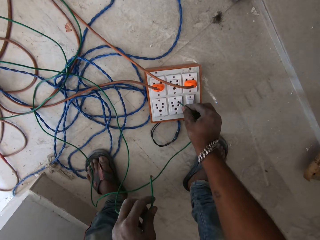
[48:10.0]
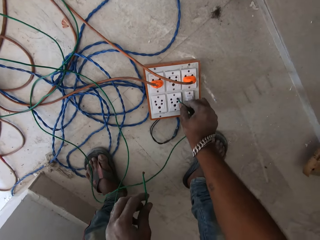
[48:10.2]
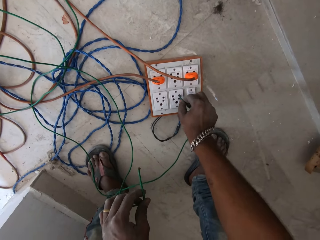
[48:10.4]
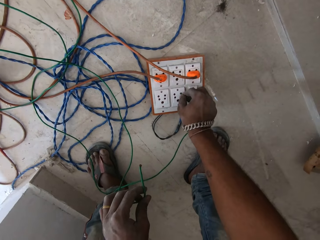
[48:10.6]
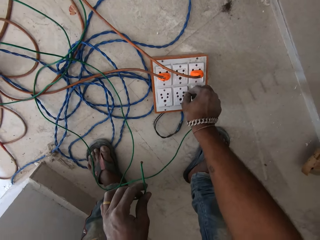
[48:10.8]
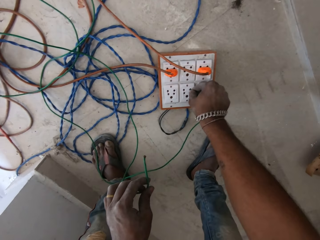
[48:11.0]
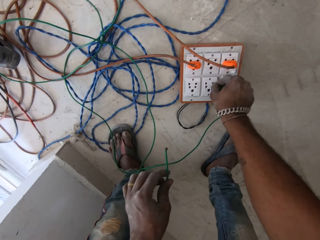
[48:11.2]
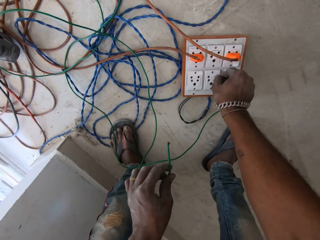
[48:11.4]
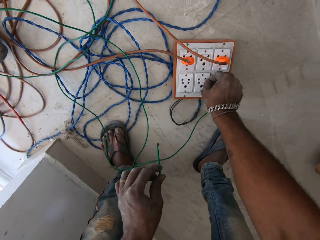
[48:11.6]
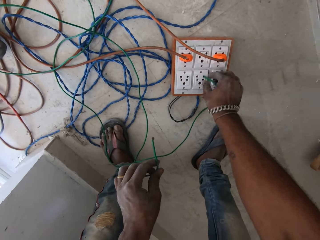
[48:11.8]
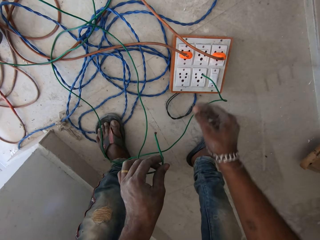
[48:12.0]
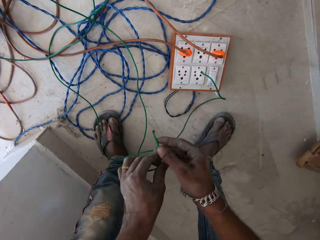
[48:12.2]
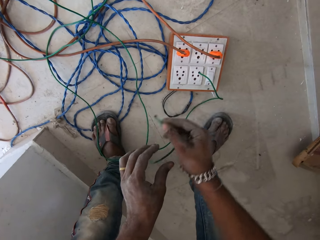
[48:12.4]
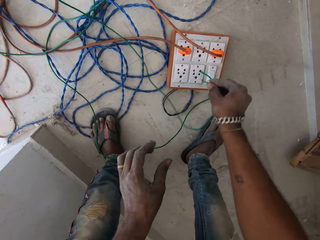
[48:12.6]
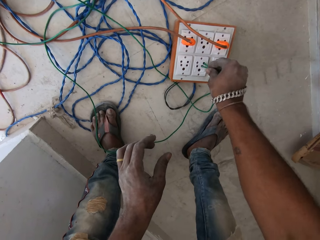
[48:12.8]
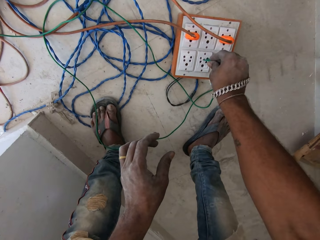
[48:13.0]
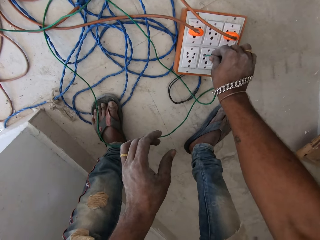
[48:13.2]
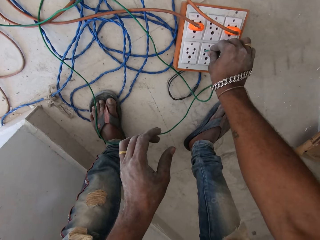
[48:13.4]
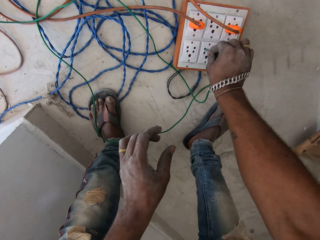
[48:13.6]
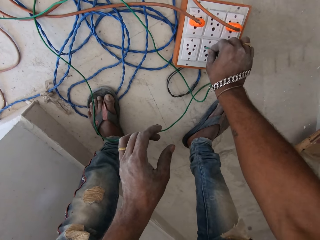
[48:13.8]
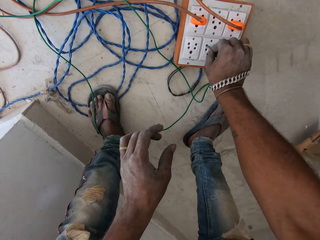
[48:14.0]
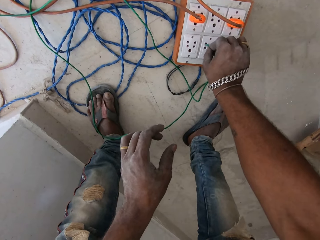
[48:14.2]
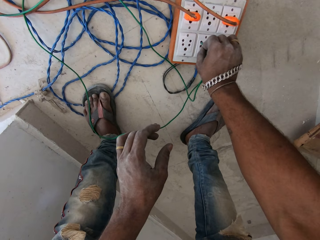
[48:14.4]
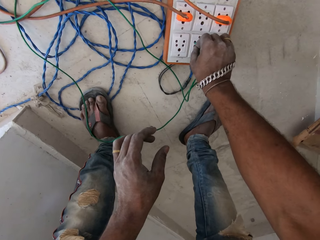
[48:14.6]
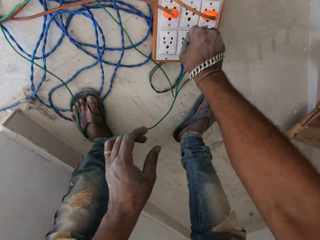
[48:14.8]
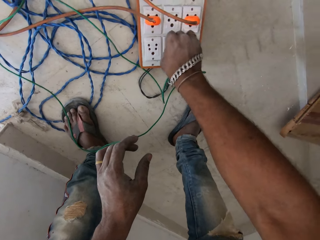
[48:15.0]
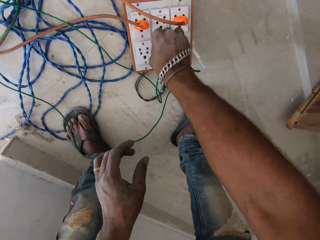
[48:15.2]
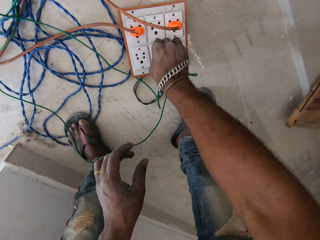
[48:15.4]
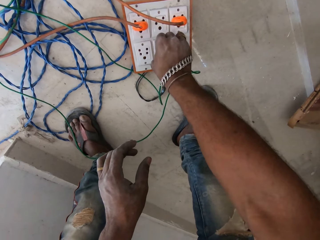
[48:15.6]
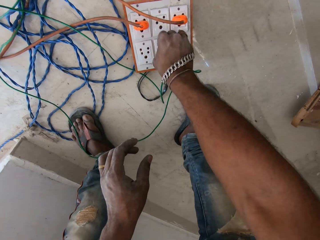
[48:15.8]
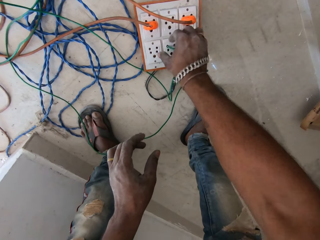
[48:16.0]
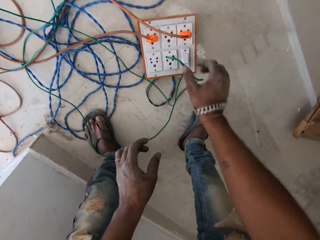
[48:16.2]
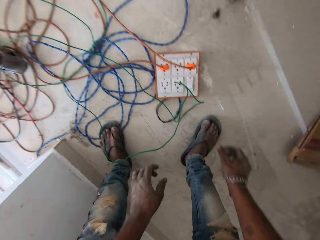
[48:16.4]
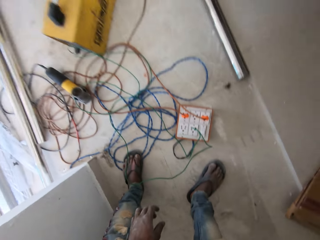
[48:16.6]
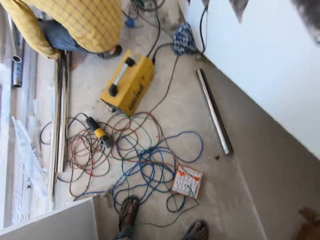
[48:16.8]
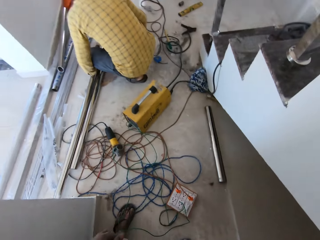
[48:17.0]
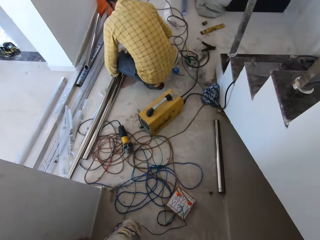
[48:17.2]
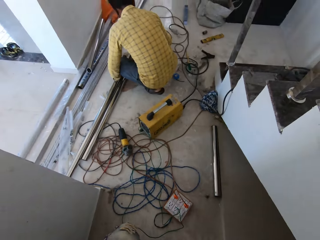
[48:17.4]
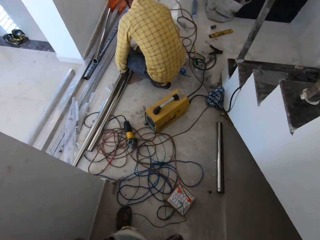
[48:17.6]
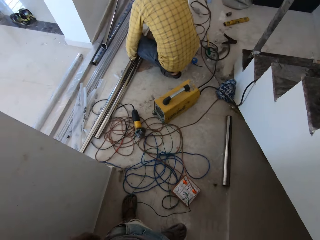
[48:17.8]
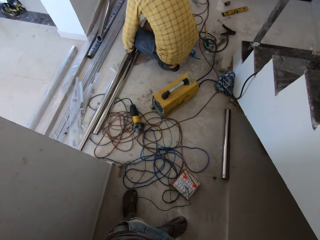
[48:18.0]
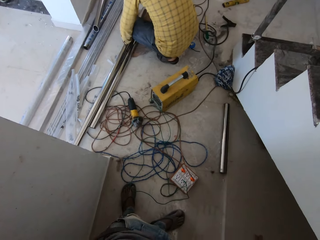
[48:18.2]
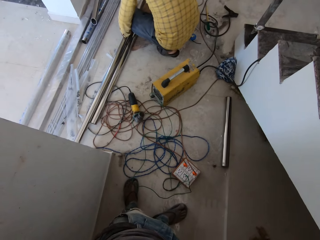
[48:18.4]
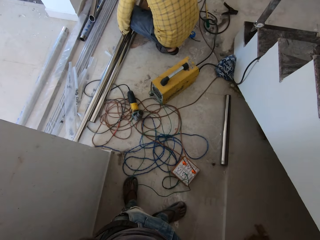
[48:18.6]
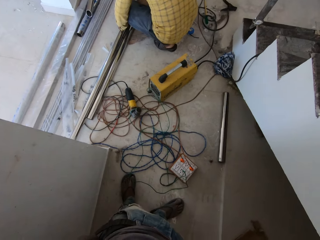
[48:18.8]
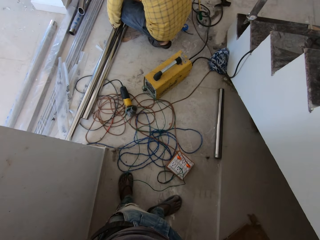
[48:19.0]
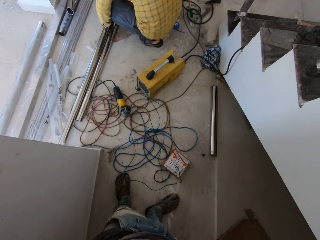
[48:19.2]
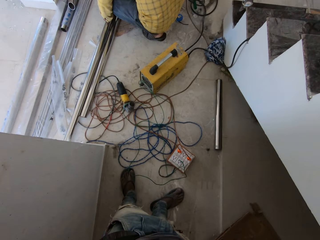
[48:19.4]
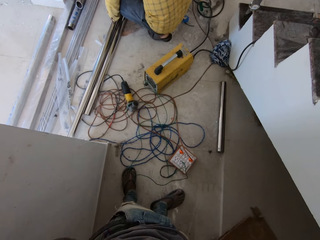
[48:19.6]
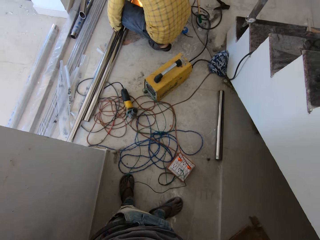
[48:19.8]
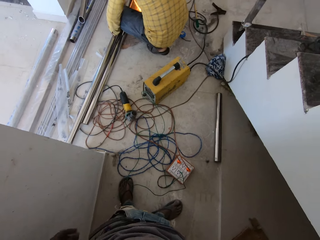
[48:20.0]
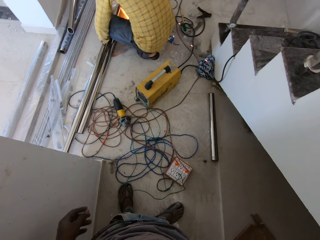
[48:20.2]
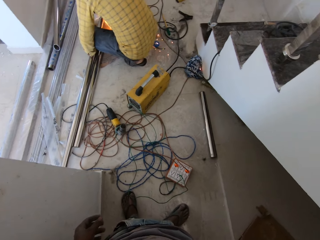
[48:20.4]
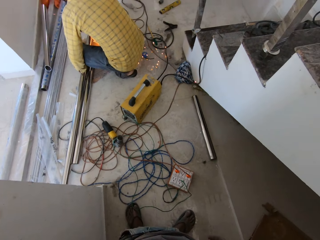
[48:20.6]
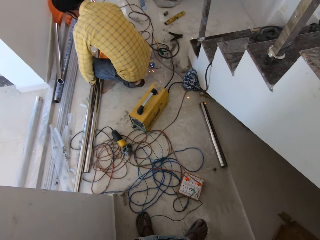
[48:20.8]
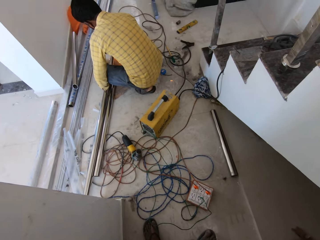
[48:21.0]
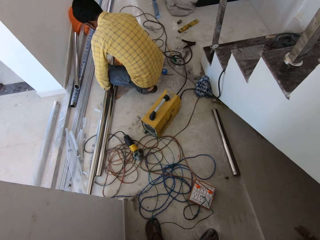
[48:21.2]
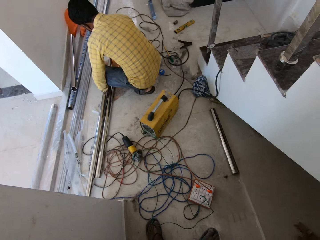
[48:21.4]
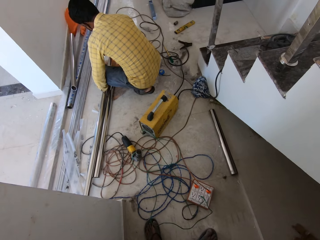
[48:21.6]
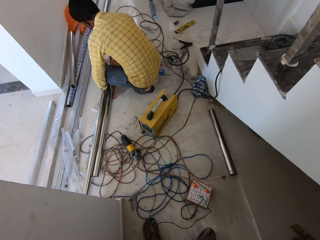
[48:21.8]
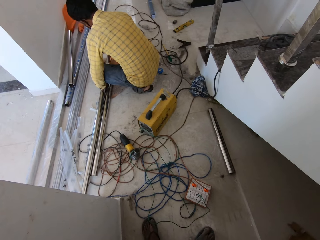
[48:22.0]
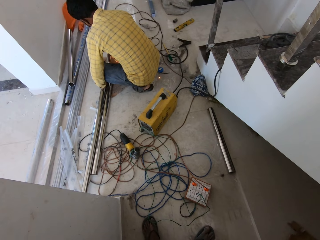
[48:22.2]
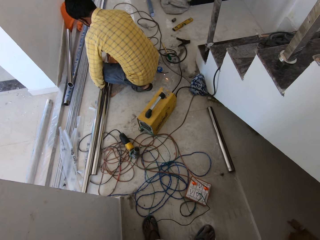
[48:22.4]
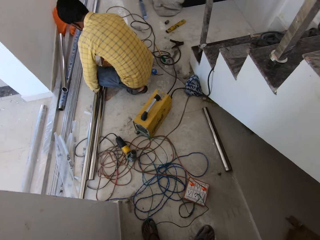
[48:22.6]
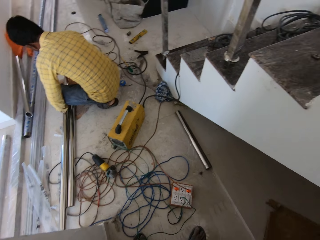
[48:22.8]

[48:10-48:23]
The camera wearer plugs the wire with his right hand into a socket on the ground. He holds the wire with his left hand. He holds the wire with both hands. He holds the wire with his right hand. He plugs the wire into the socket with his right hand. A person cuts the metal.

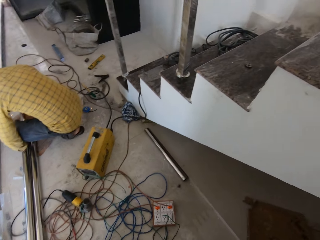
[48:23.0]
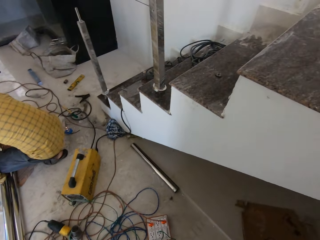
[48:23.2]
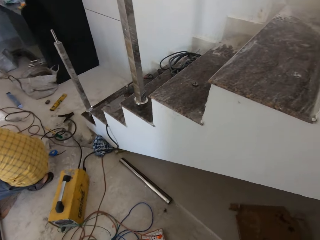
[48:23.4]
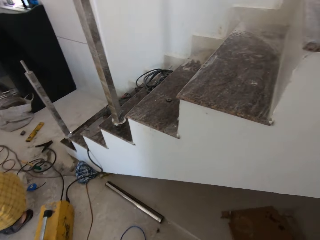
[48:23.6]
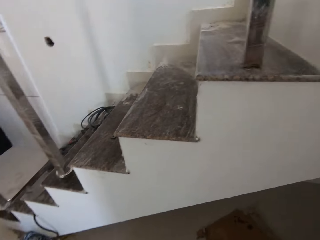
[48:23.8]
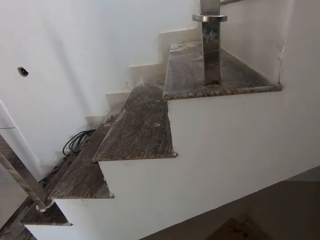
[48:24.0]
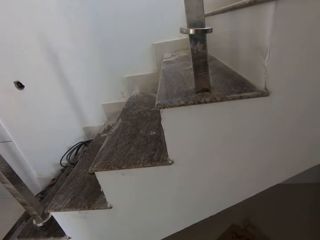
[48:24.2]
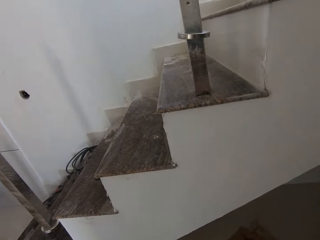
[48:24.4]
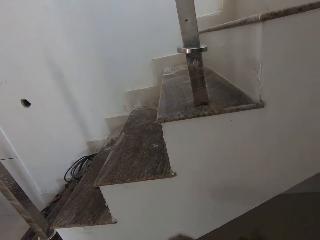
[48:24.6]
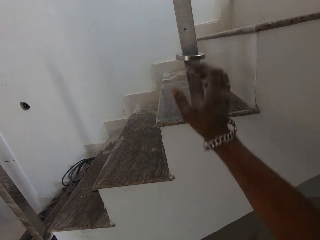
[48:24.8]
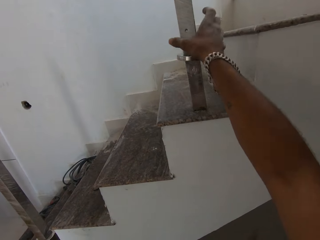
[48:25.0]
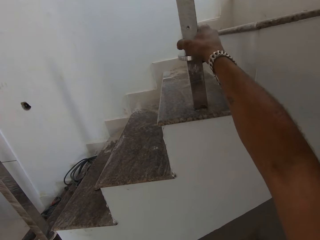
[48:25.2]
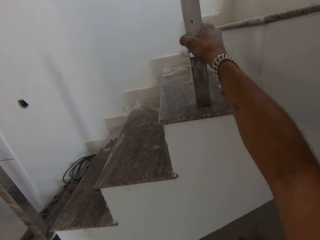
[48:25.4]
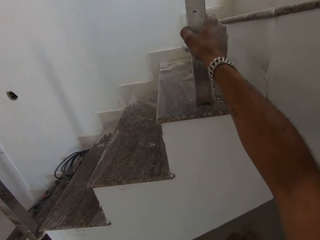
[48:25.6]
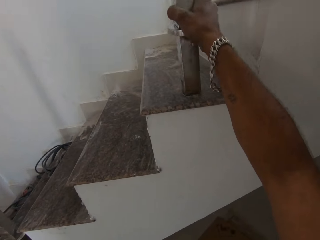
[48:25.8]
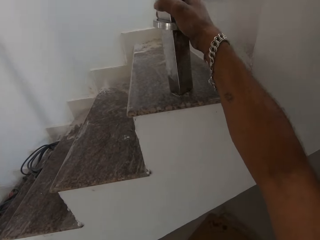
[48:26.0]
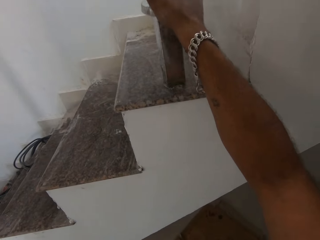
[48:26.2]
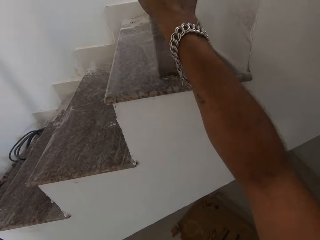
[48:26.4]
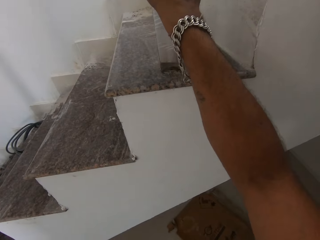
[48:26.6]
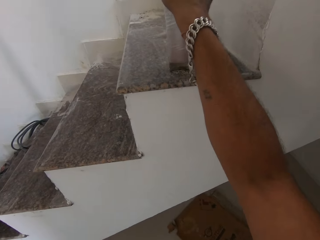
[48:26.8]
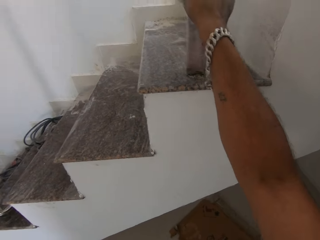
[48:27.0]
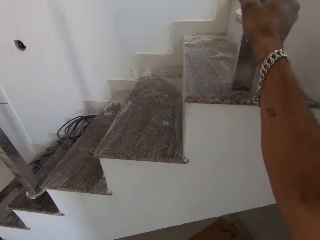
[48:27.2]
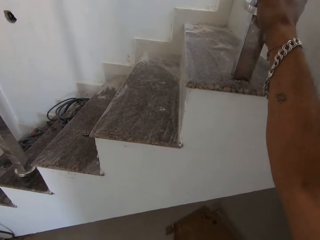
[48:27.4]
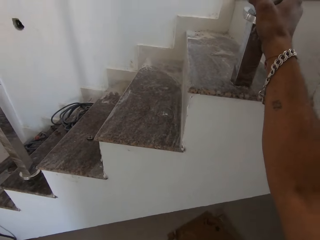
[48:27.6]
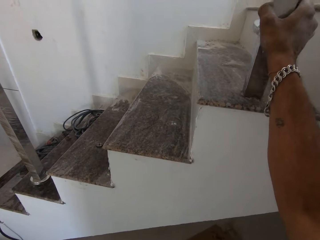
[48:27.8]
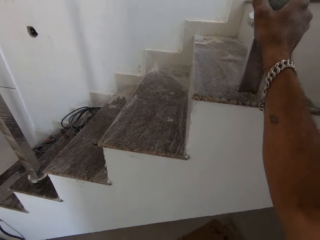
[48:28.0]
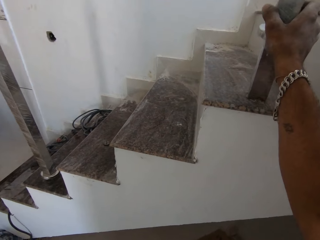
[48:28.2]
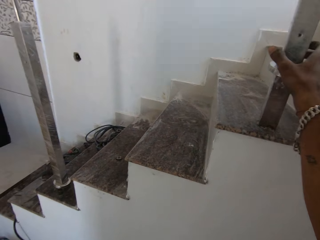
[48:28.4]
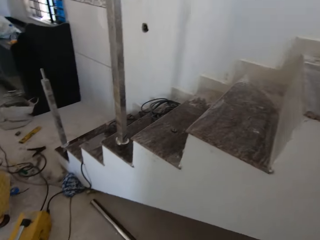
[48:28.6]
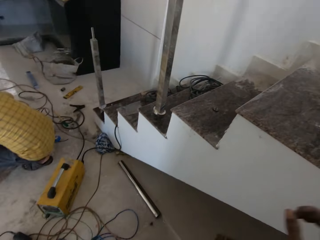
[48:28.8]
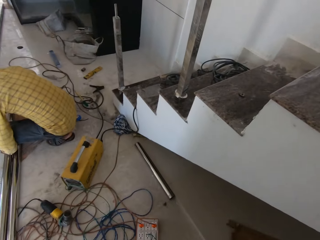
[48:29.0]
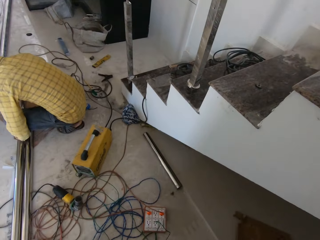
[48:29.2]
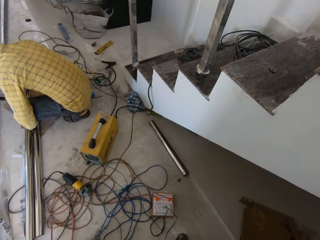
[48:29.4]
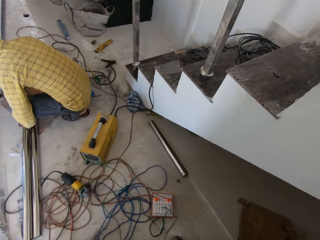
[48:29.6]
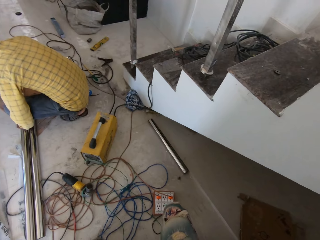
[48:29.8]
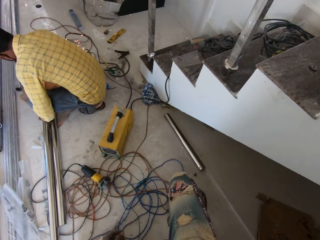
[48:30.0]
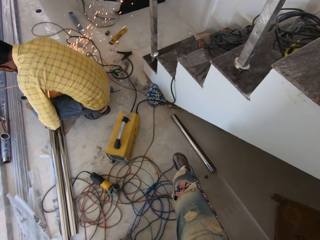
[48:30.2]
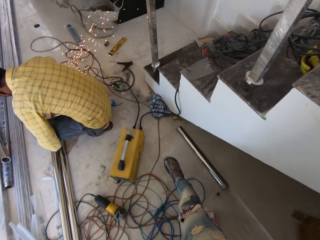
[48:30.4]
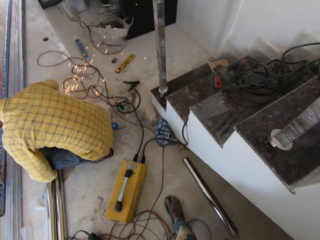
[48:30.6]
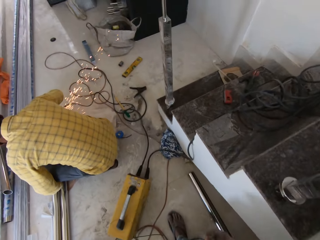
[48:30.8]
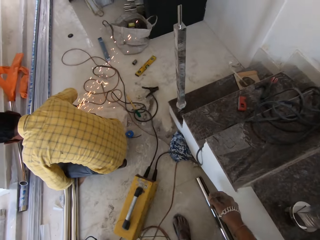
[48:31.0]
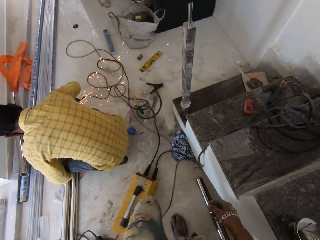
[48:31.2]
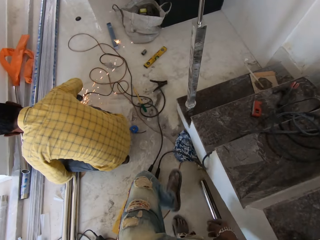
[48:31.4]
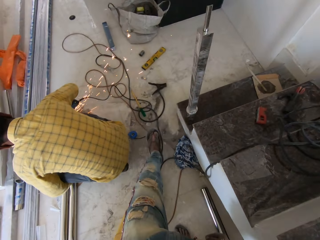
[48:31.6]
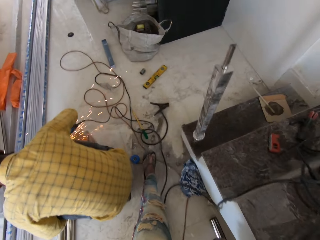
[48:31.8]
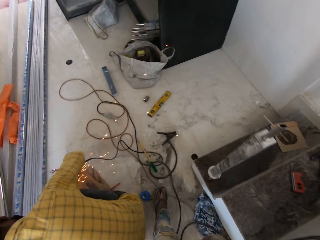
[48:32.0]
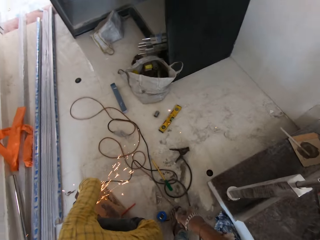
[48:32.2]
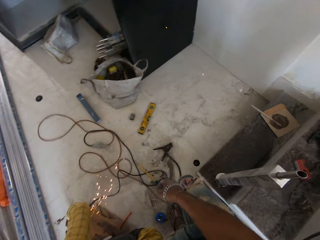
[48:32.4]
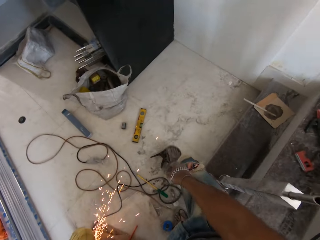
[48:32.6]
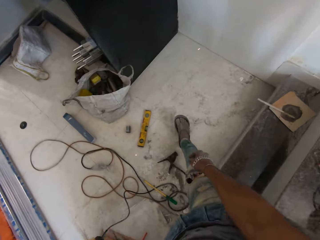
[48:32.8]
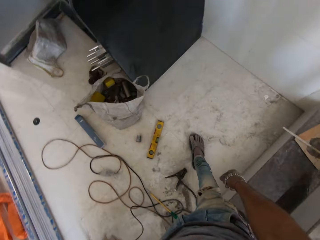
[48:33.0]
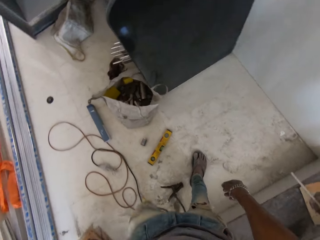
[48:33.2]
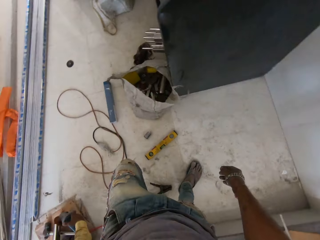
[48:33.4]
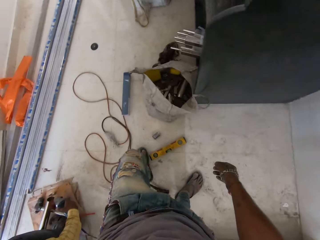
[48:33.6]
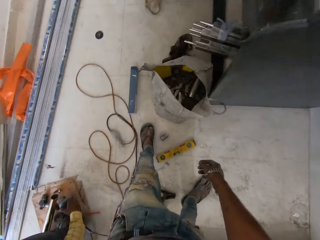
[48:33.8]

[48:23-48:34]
The camera wearer holds a baluster on the staircase with his right hand. He touches the metal. He walks around.
